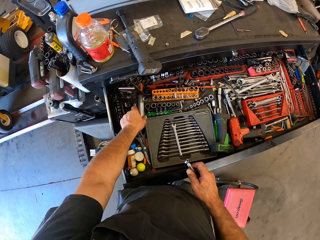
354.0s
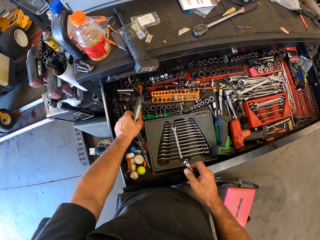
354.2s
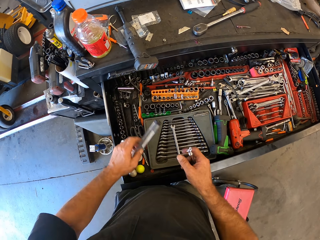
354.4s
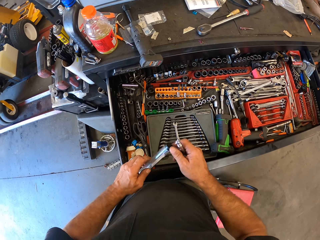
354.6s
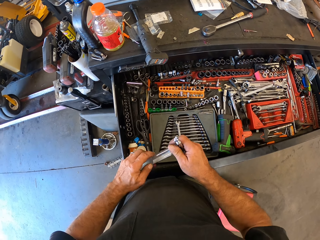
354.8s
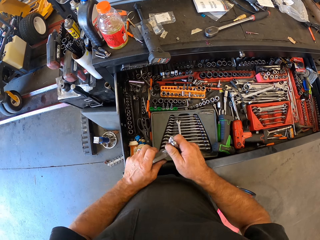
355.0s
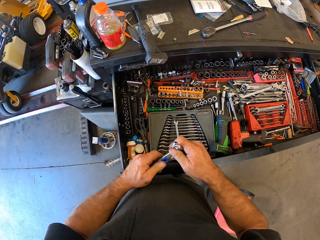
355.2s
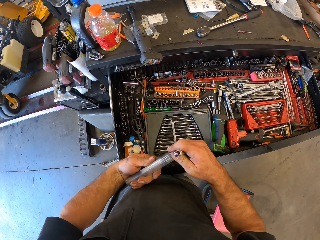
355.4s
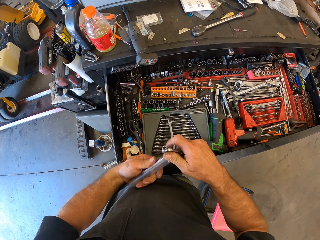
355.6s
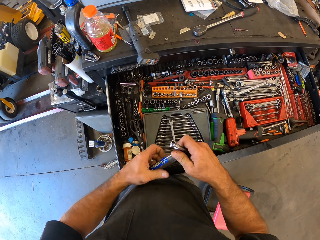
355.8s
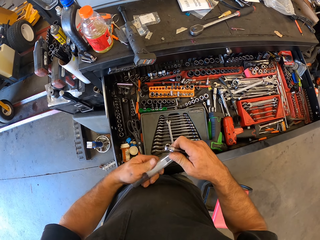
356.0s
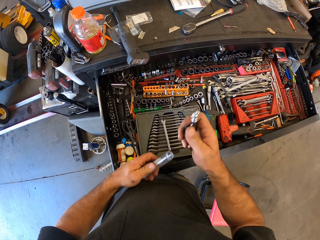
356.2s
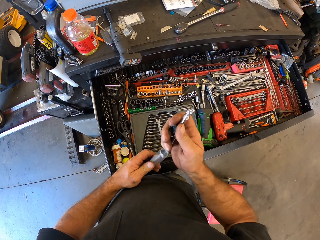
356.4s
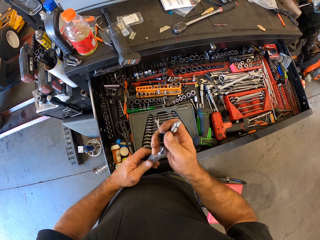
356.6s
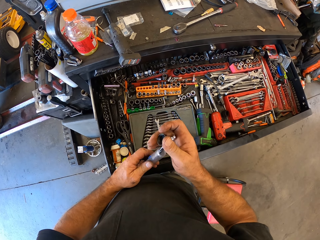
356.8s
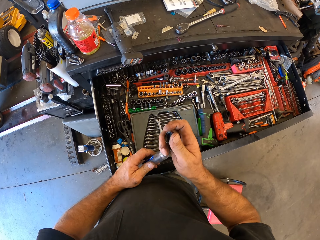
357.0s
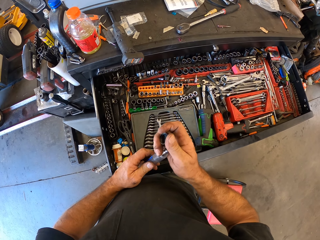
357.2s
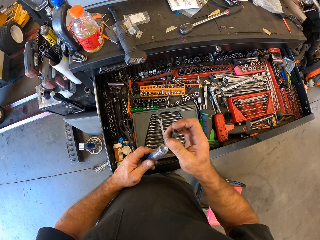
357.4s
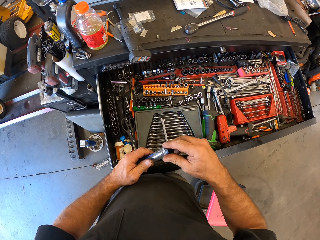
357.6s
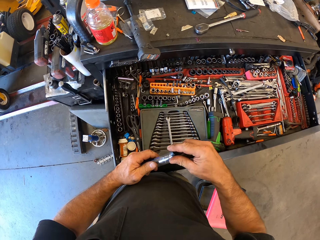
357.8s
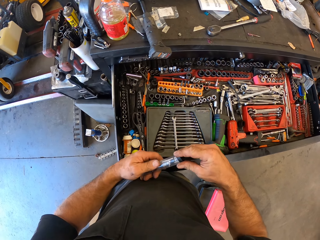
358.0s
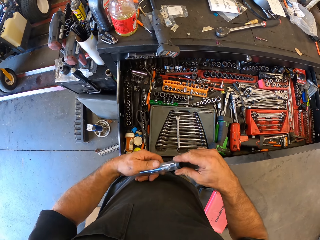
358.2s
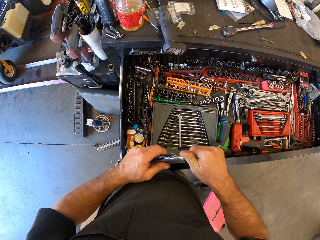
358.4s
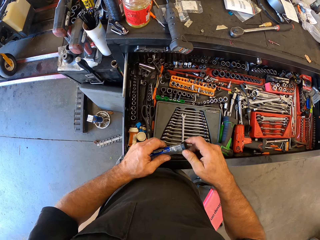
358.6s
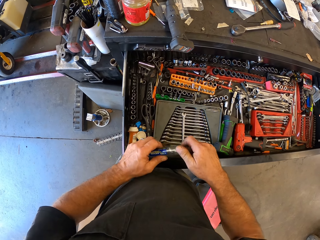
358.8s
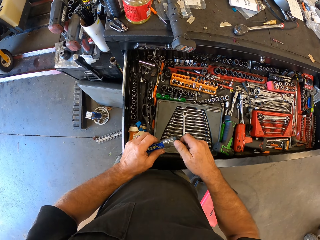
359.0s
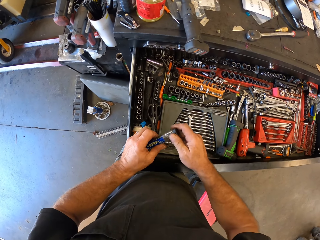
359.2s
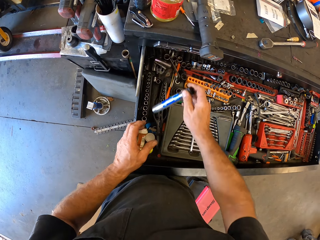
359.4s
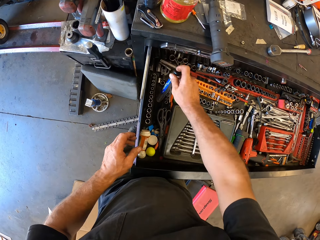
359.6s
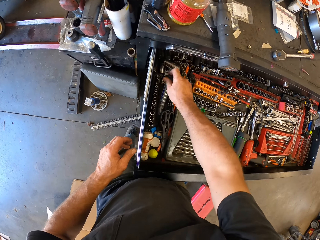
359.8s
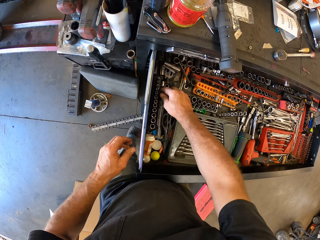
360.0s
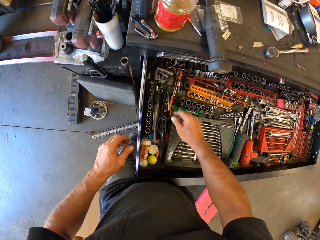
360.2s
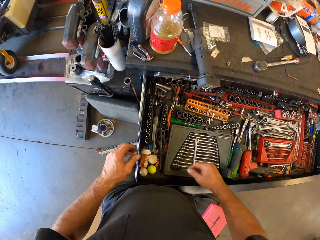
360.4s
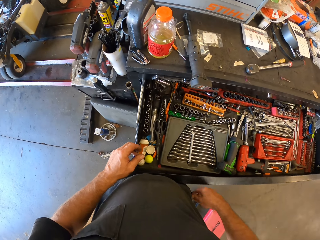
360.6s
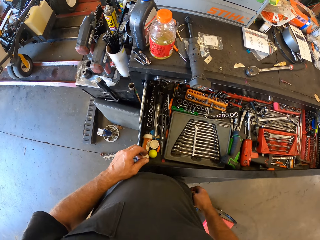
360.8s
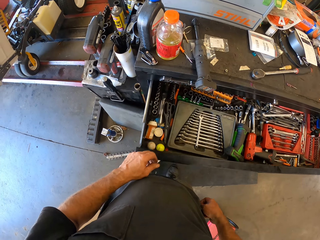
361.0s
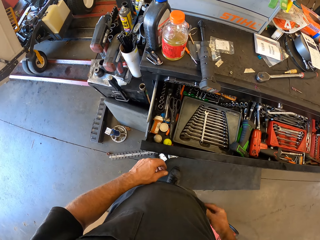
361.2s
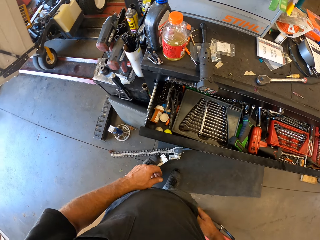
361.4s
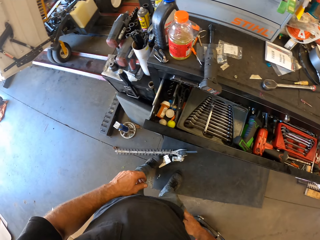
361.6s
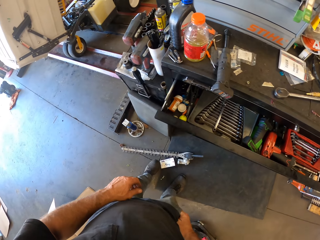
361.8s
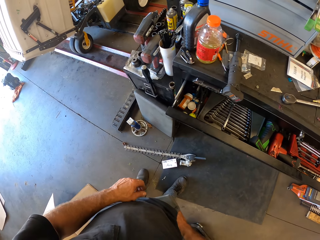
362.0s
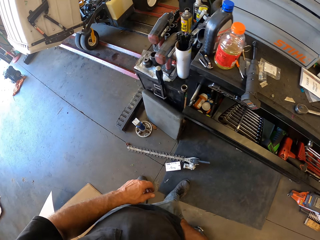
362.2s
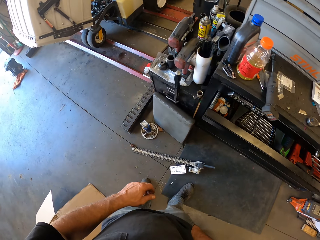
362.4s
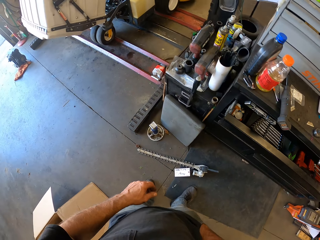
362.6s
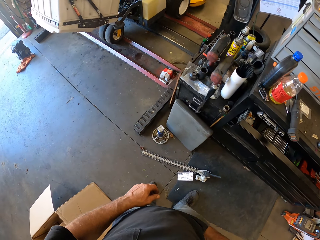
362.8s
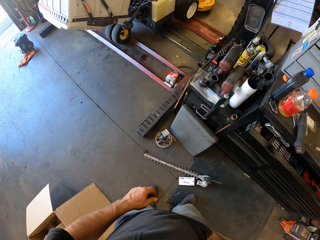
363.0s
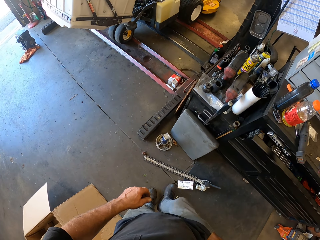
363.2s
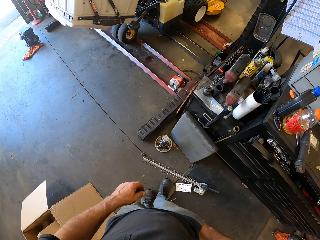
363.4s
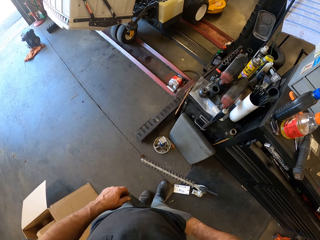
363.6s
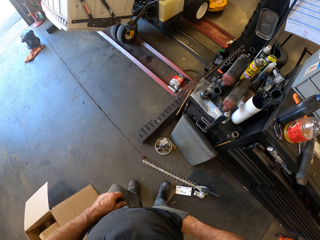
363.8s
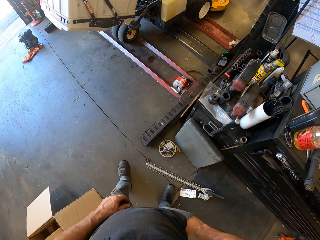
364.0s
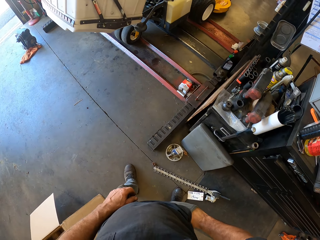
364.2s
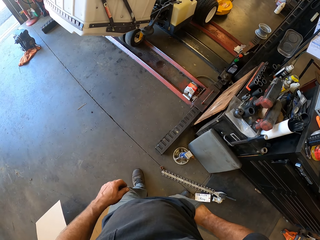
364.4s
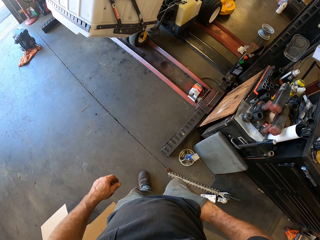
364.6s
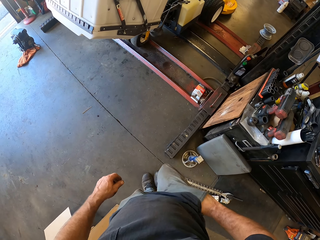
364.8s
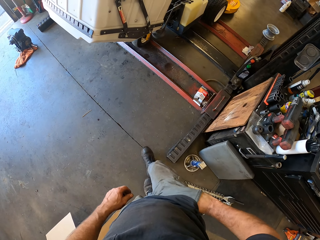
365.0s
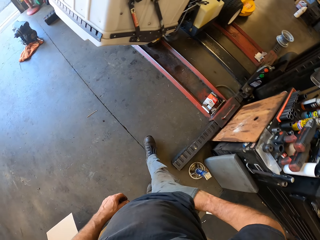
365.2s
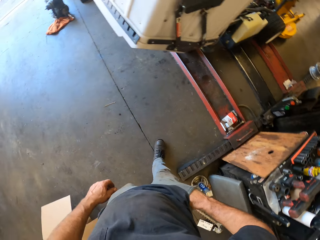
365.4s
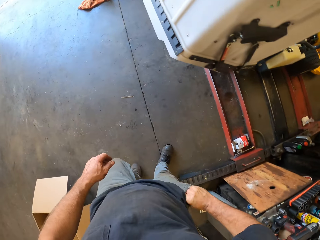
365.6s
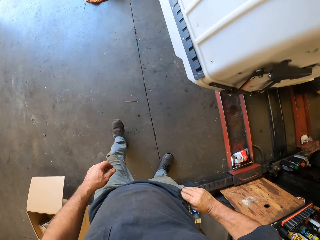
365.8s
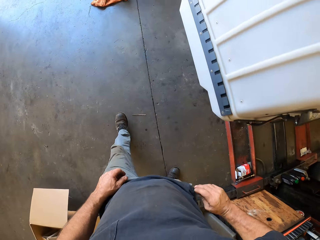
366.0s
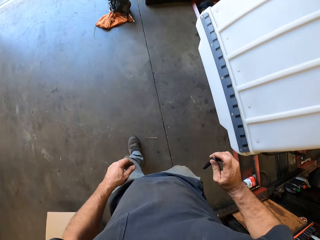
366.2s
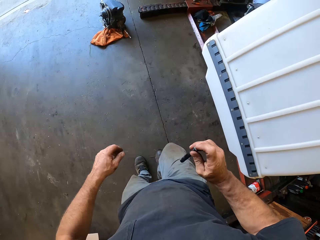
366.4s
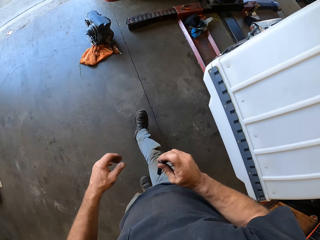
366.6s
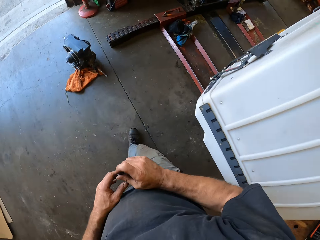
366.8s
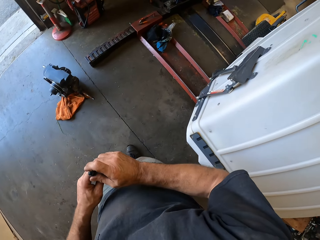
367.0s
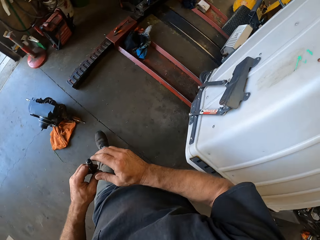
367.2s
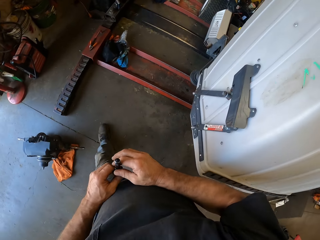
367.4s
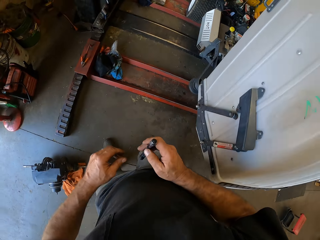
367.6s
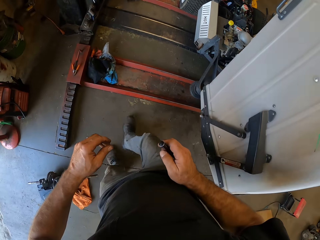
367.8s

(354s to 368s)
The camera wearer takes a tube or container from the drawer. He opens the tube. He puts the wrench in the tube. He closes the container. He puts the tube back in the drawer. He closes the drawer. He walks around. He takes a torch light from his pocket.

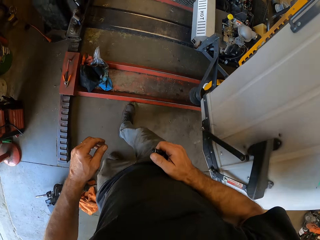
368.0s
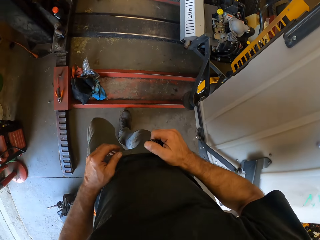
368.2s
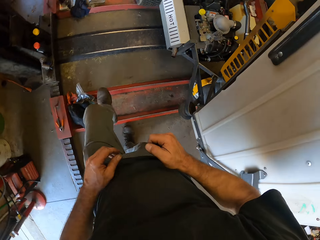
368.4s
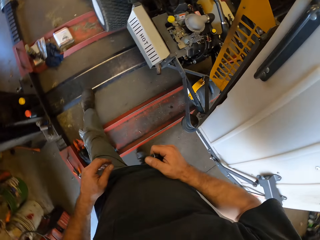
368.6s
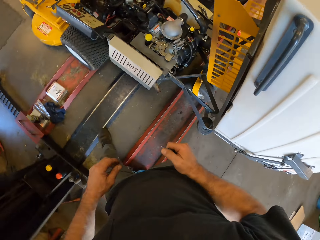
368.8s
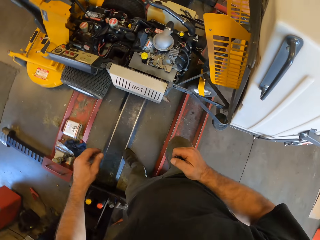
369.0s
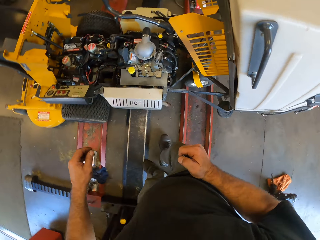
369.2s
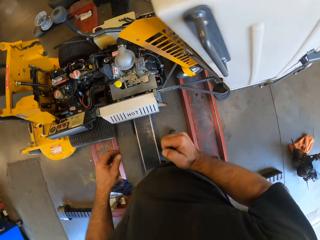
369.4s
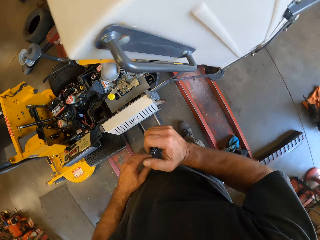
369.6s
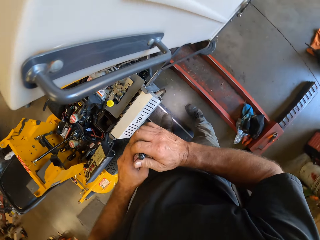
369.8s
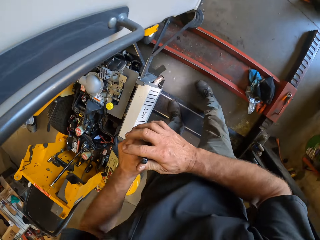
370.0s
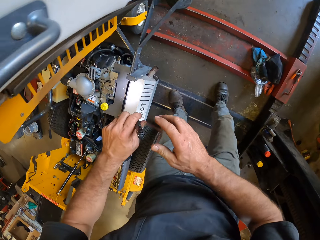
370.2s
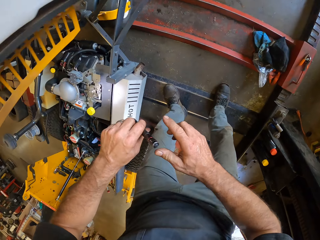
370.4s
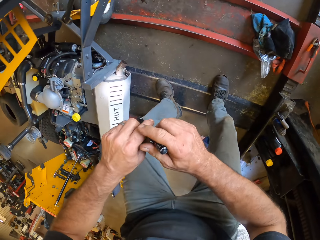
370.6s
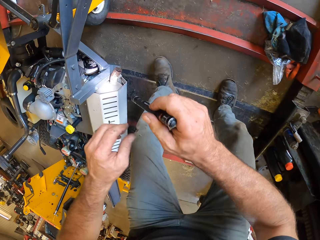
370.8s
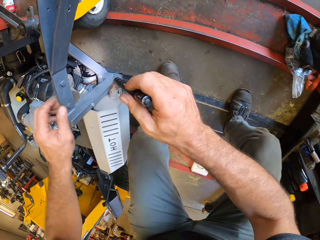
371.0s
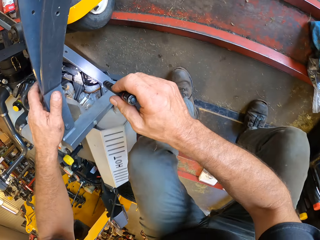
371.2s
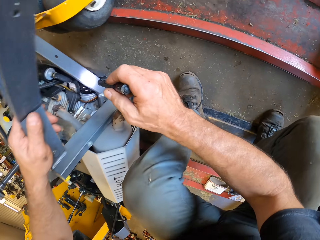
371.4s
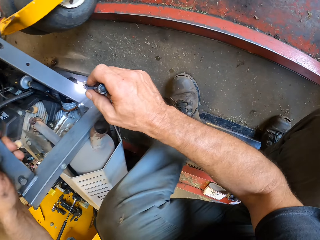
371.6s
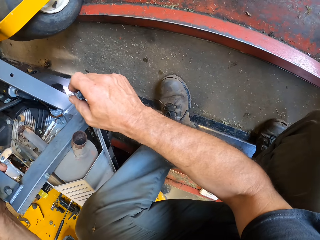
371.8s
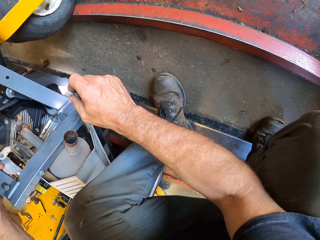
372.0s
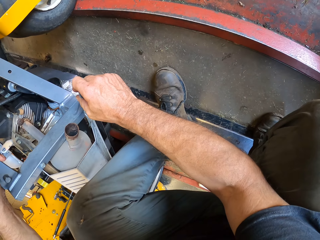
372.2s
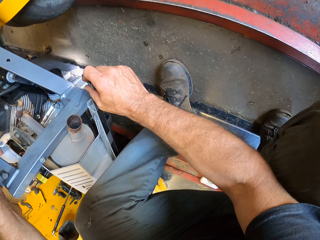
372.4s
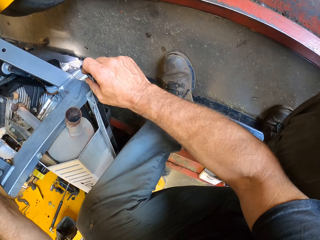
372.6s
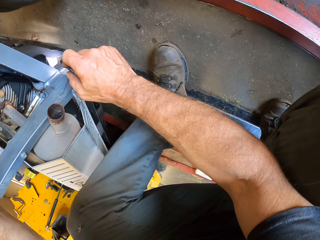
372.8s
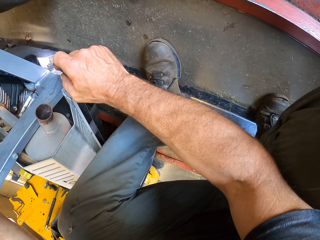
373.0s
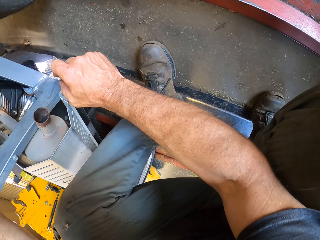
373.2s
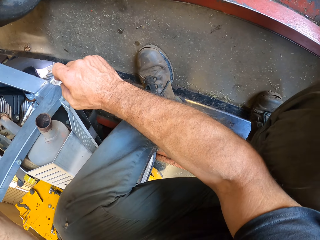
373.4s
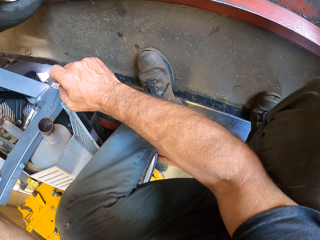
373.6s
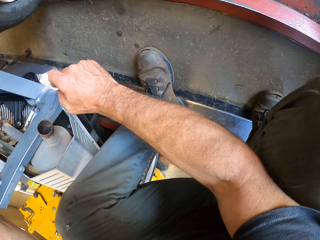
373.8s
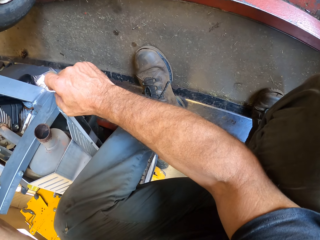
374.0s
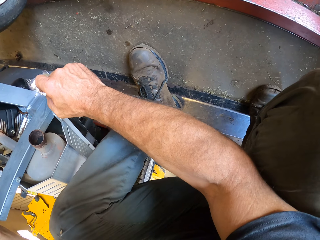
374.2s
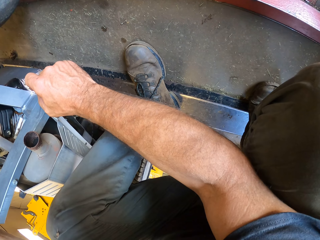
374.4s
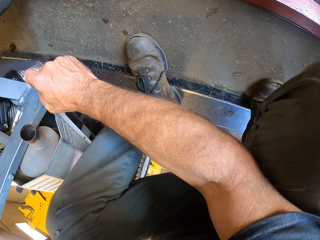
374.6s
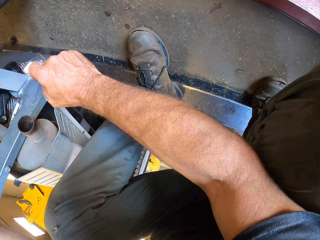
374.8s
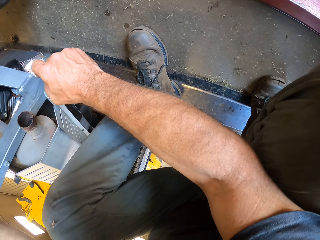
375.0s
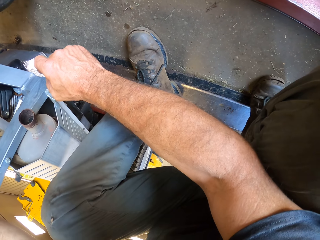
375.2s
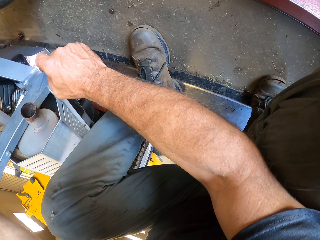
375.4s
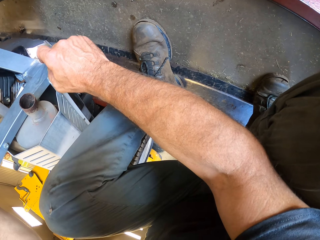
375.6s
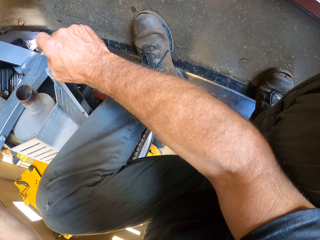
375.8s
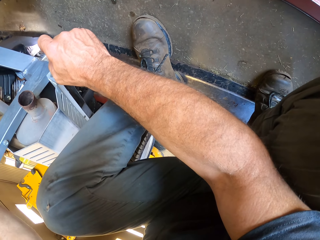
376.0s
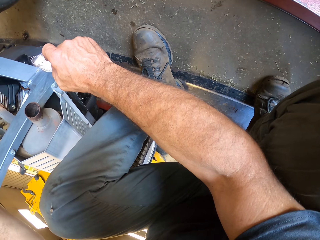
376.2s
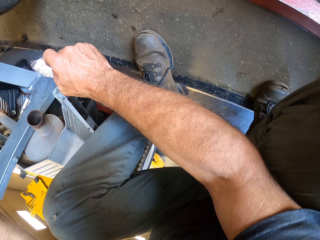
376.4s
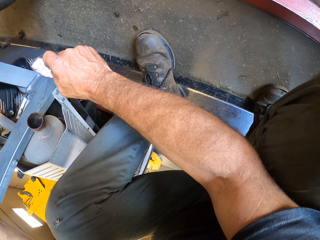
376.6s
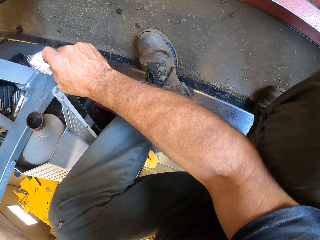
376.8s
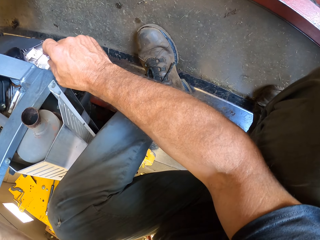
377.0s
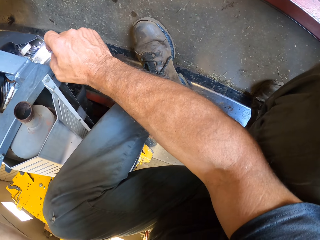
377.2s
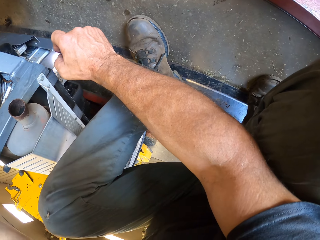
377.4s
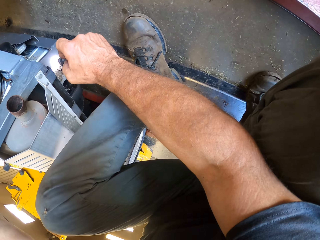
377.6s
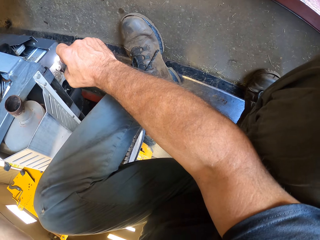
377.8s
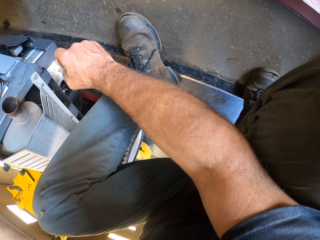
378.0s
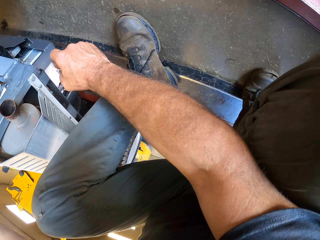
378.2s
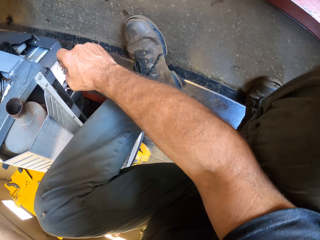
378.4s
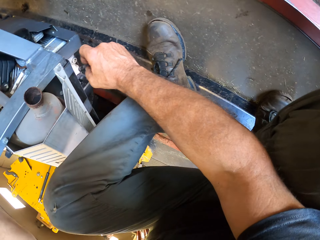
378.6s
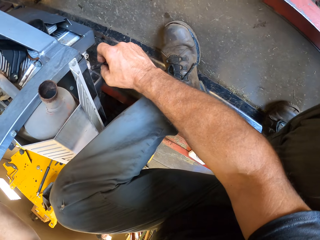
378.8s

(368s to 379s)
The camera wearer ignites the torch. They check the automobile with the torch light.
